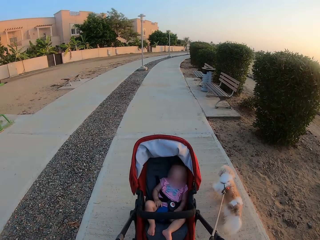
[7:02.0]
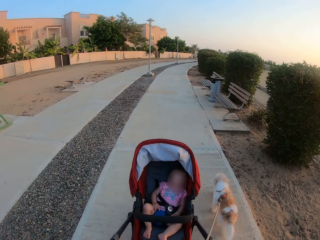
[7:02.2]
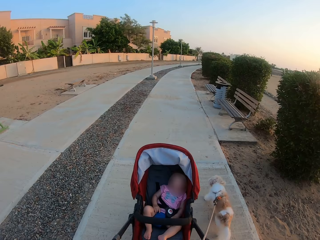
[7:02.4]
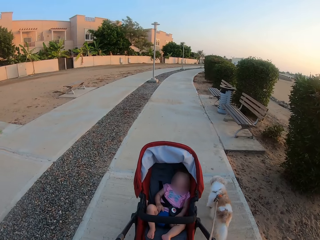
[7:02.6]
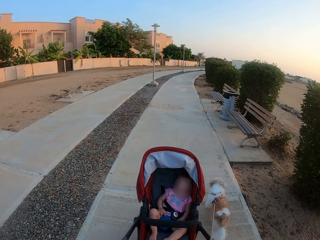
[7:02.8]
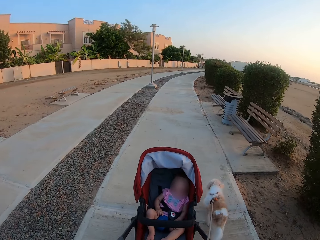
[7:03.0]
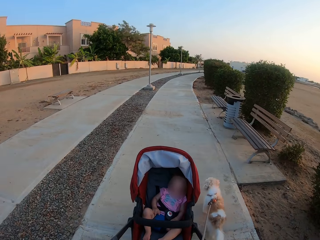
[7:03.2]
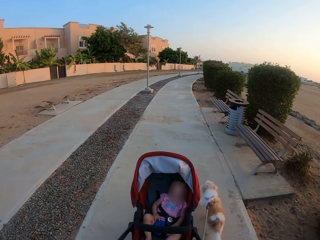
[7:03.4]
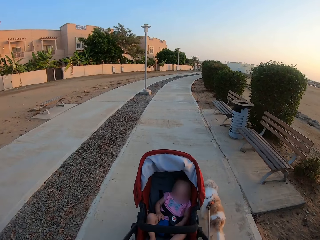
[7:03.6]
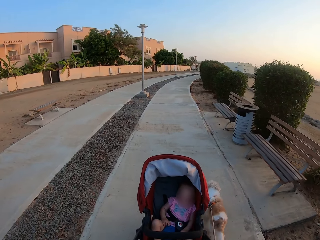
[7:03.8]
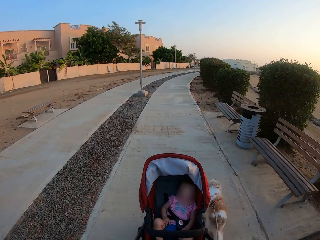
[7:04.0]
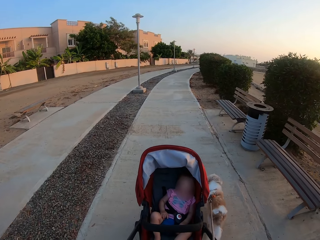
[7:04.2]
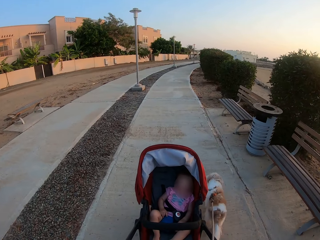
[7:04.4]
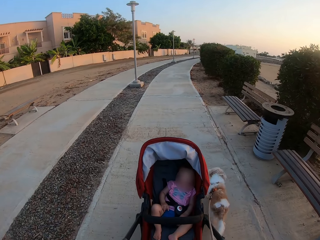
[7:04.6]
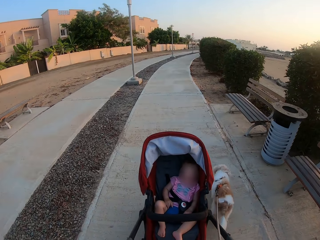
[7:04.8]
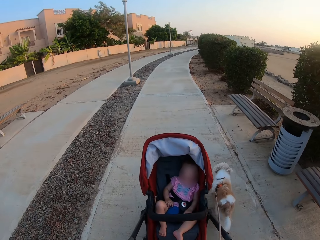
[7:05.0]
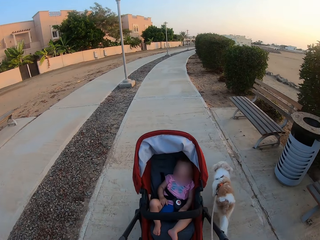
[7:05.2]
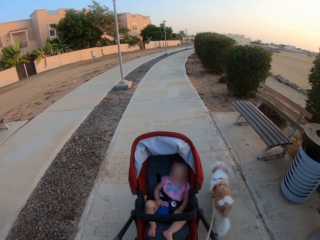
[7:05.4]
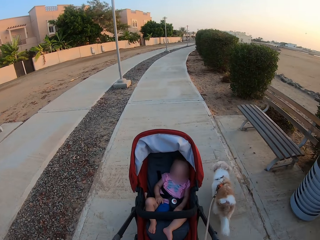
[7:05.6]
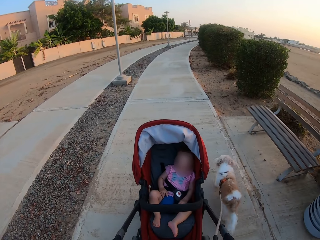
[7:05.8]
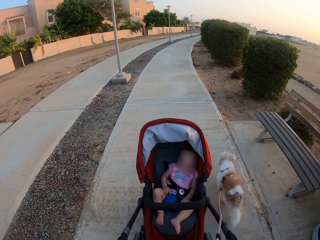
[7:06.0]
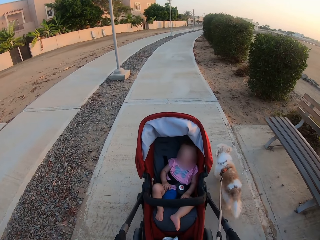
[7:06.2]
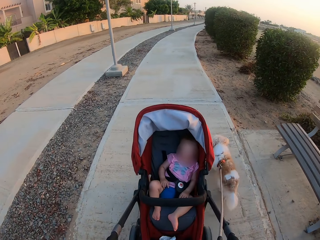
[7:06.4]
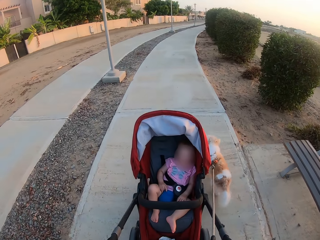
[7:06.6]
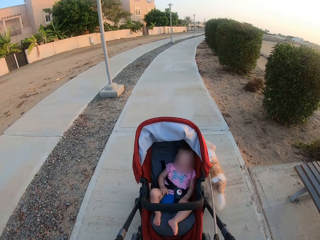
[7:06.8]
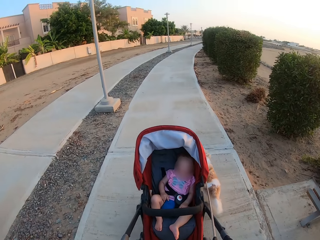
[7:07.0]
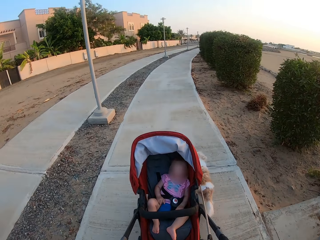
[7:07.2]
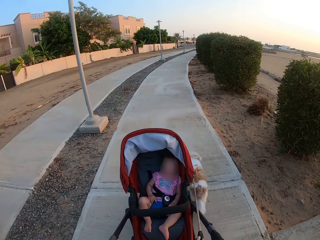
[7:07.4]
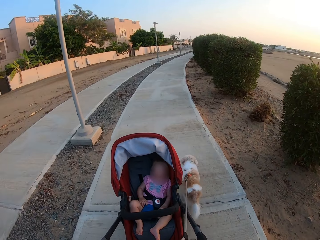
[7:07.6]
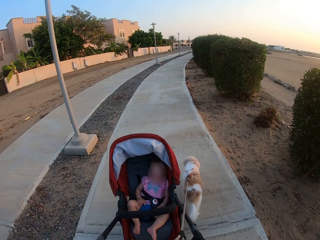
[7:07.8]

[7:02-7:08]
The camera wearer pushes a baby stroller and walks a dog with a leash.

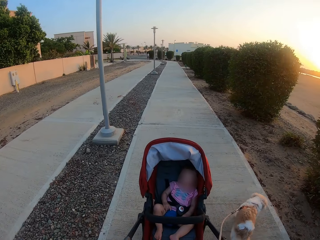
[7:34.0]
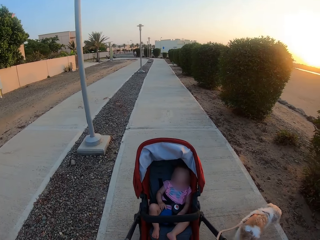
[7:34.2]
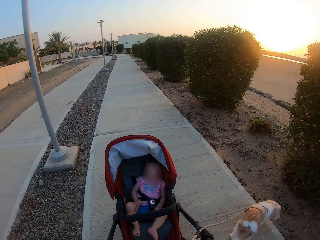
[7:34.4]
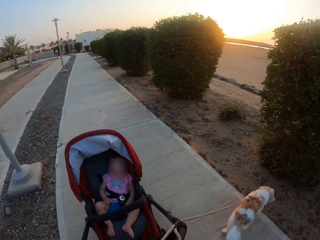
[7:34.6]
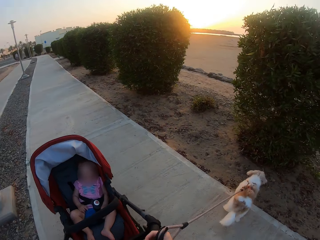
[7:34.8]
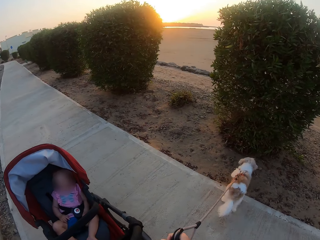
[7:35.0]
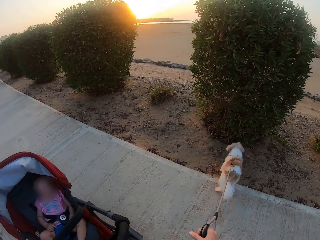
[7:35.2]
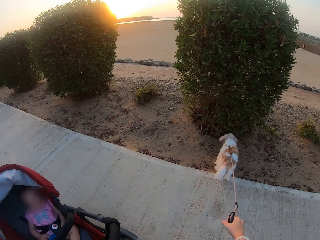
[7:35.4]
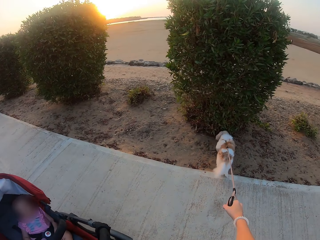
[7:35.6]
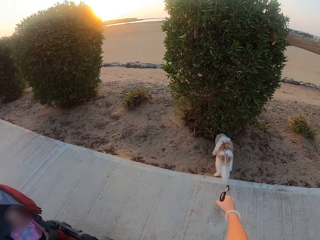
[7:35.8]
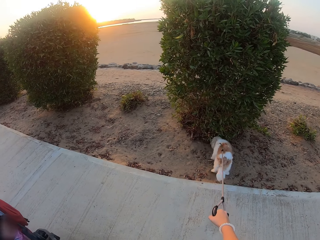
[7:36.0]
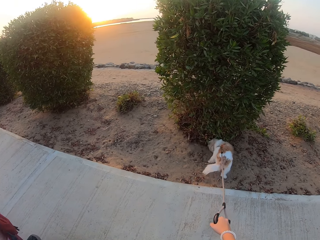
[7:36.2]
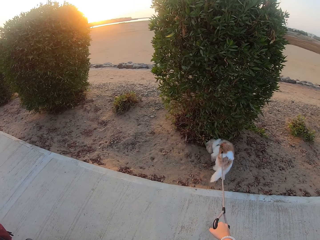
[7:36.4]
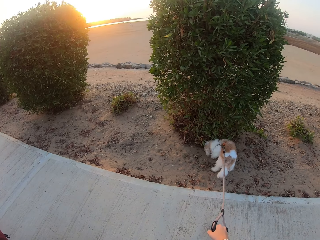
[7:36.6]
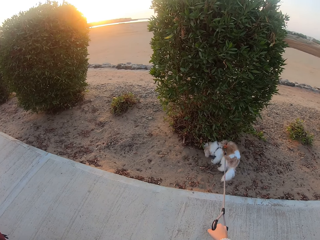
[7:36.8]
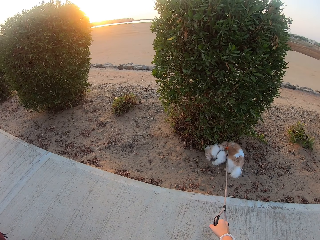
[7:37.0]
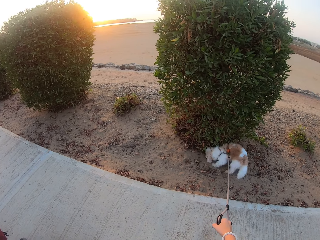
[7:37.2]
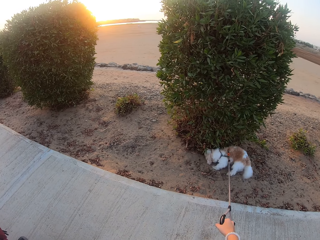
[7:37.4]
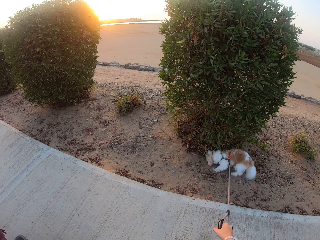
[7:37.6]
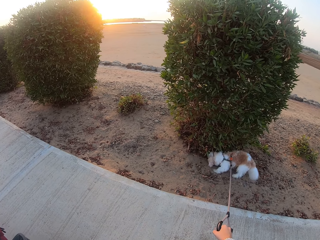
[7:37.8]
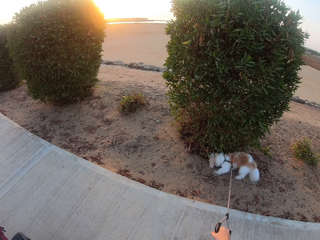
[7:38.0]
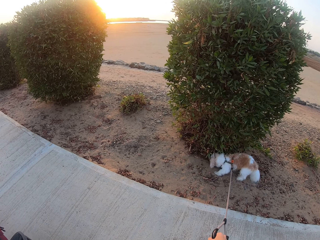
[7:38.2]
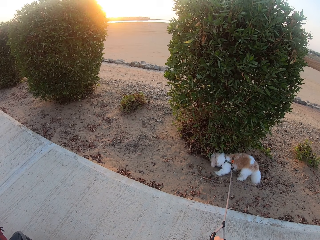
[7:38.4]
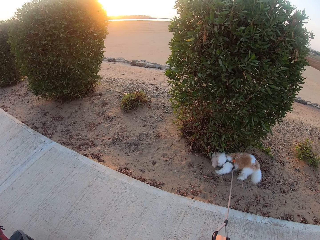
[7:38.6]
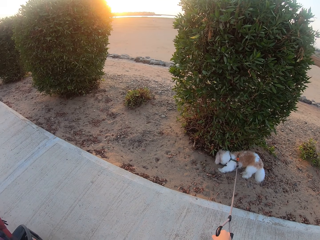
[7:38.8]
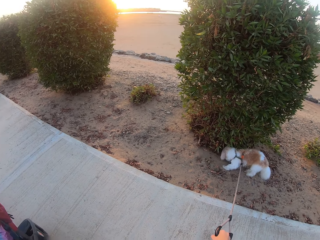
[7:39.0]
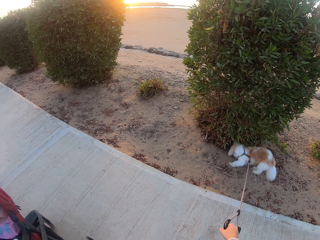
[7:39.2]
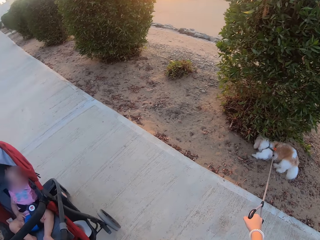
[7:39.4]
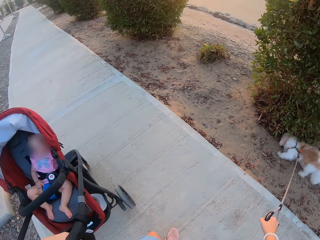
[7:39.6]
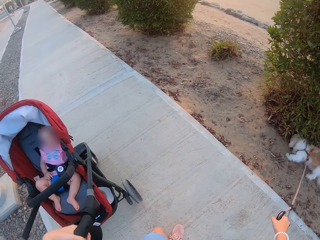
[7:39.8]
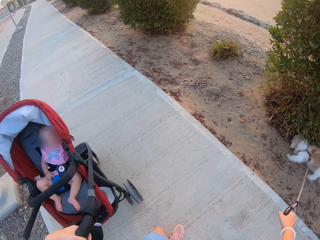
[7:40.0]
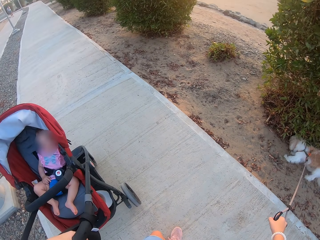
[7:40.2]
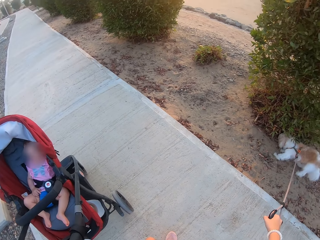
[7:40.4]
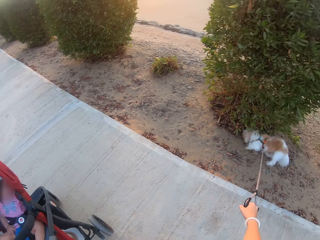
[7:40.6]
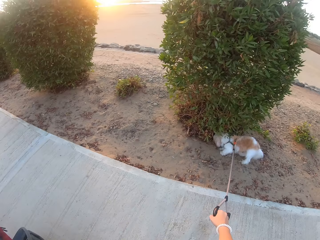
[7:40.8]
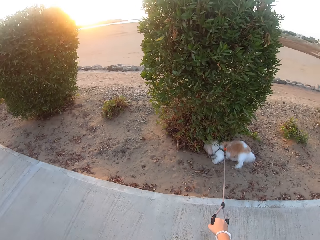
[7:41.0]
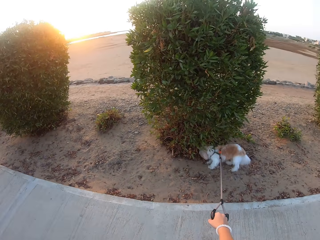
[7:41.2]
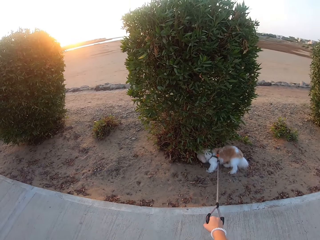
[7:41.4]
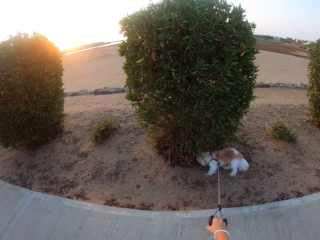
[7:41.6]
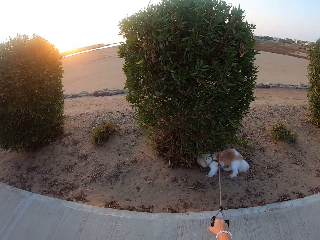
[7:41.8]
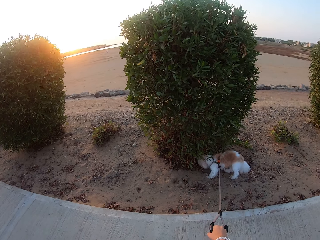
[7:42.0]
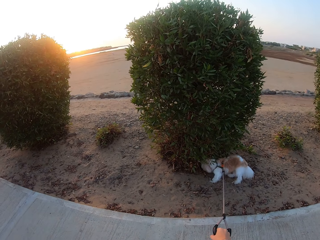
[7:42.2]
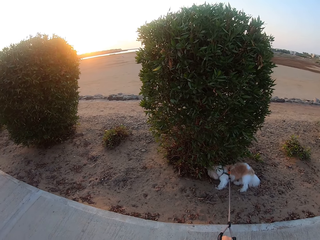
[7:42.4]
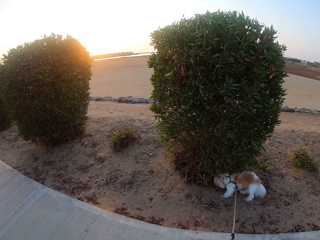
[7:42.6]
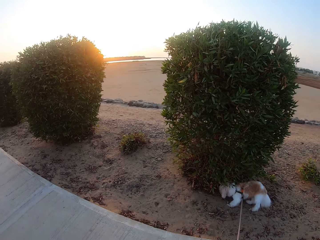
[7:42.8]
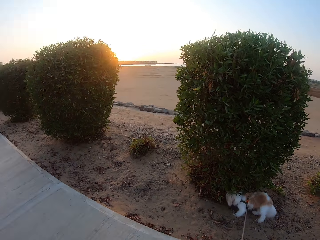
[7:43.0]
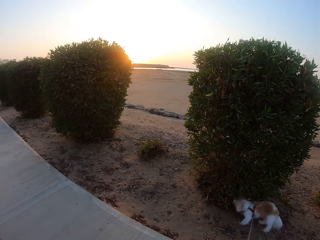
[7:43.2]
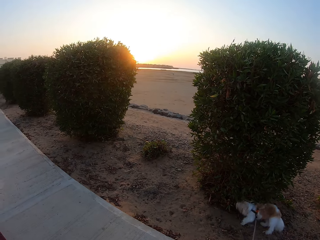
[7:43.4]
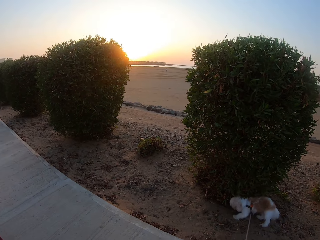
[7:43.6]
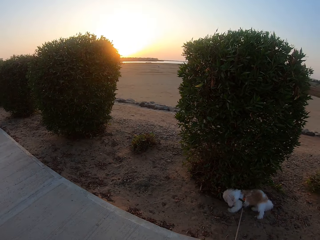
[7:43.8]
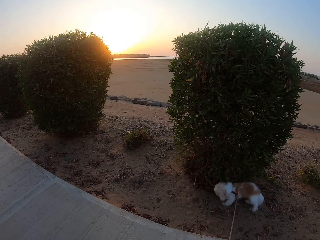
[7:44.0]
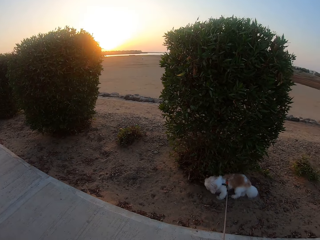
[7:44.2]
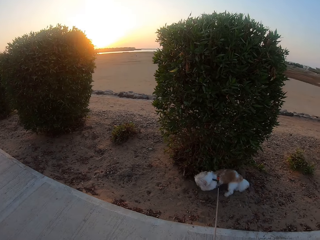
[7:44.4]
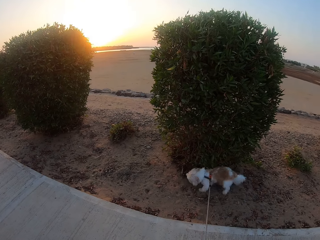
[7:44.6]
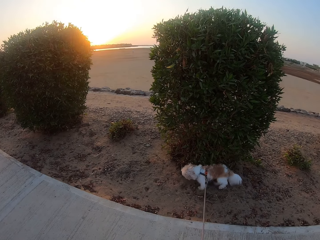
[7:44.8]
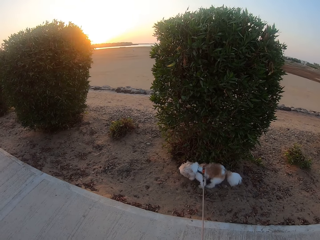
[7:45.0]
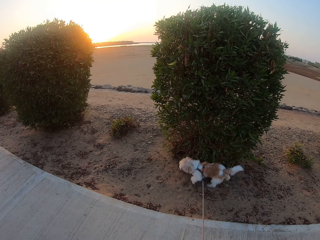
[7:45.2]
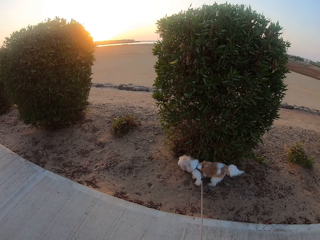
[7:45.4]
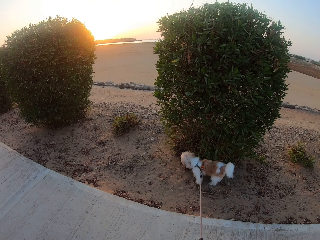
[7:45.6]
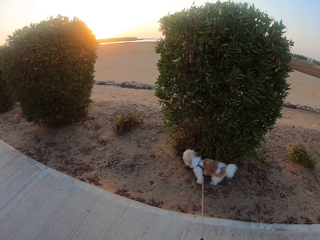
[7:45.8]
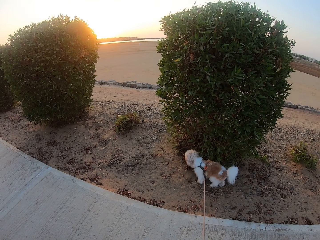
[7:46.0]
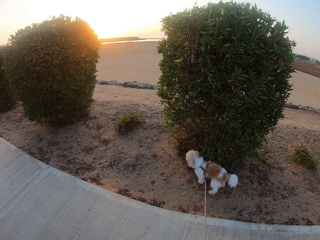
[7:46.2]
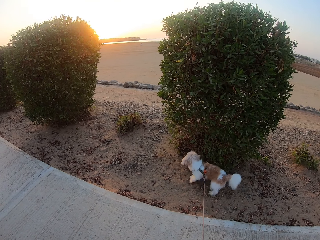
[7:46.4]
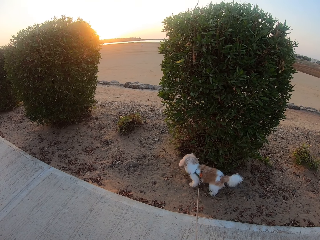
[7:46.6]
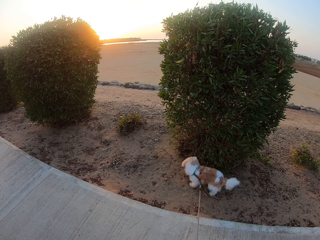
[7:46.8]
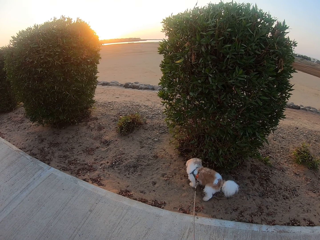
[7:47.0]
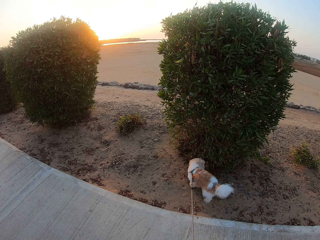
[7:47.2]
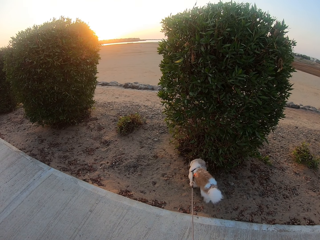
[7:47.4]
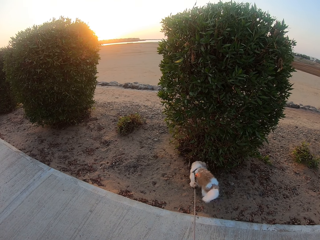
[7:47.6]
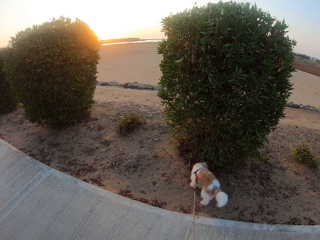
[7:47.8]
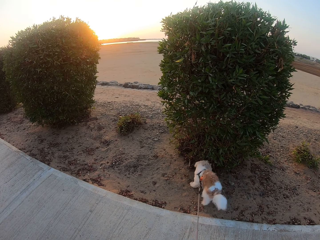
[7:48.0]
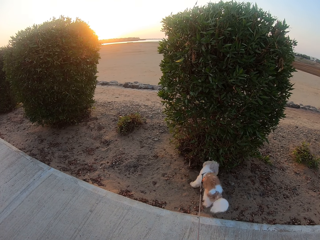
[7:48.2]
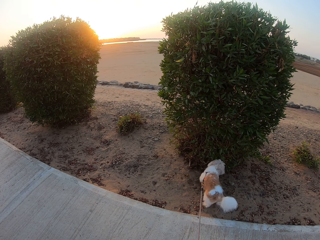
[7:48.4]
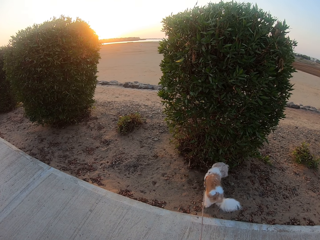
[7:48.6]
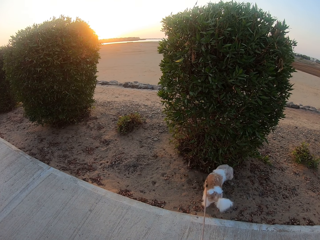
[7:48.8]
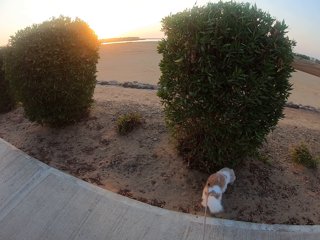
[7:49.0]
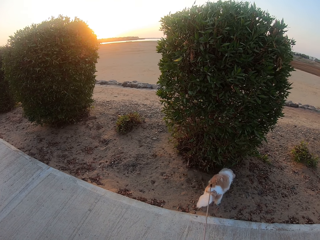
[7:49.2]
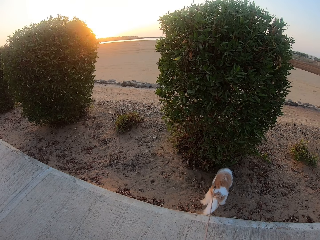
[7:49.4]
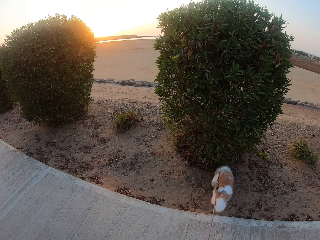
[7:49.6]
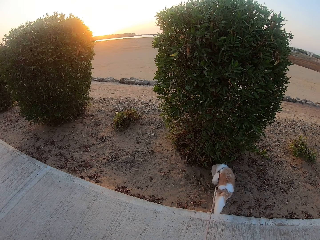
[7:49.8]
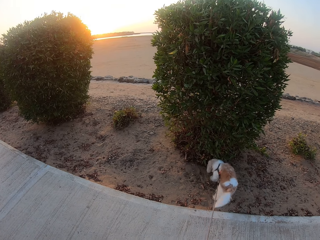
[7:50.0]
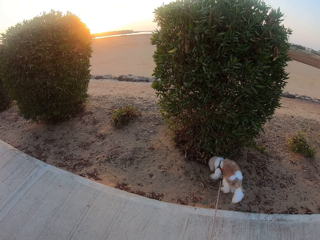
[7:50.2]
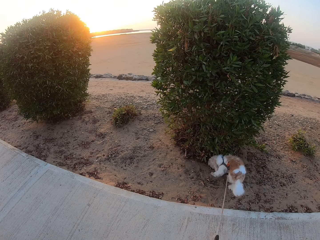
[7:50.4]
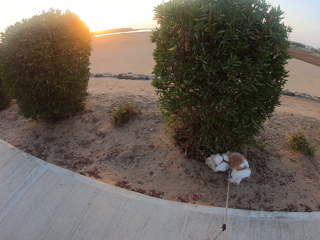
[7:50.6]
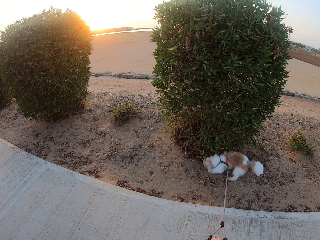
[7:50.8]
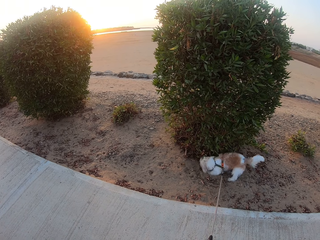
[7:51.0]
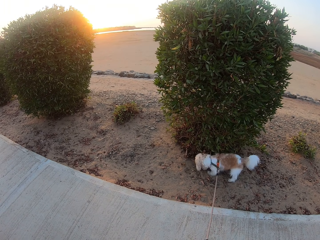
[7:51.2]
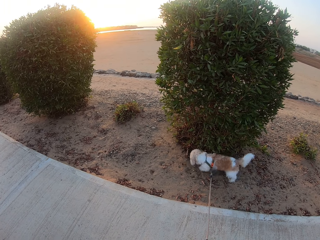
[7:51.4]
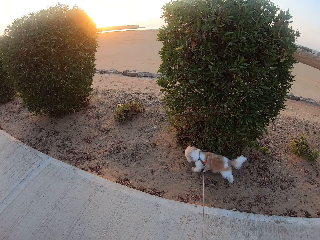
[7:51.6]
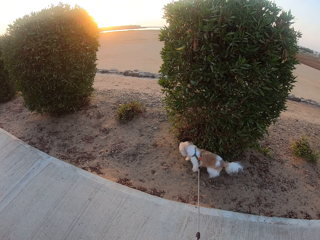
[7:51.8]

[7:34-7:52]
The camera wearer pulls a dog with a lace. They stand on the pavement. They stop a baby in a stroller and the dog along the pavement. They pull the dog with the lace.
